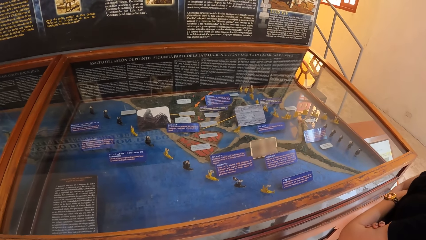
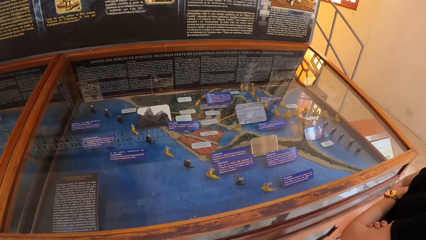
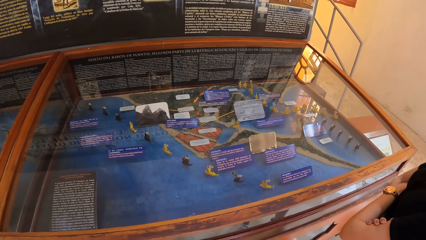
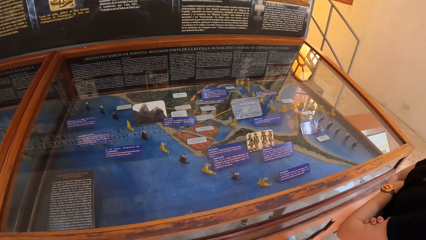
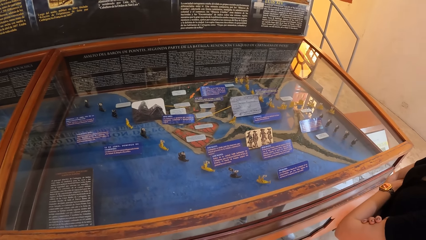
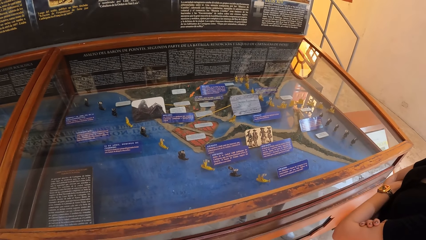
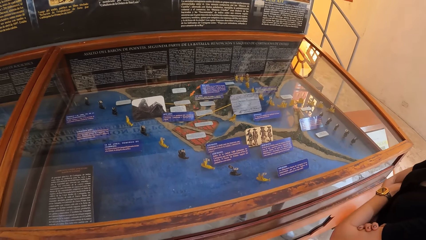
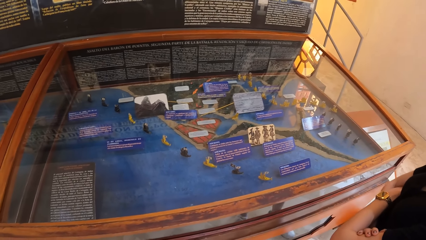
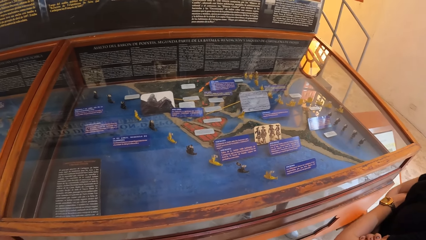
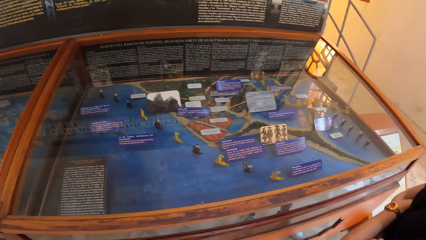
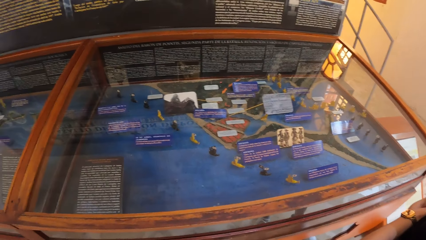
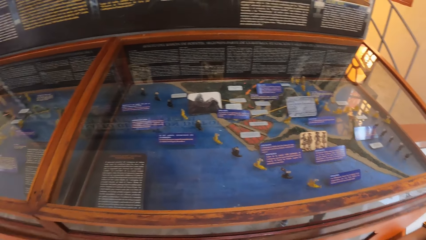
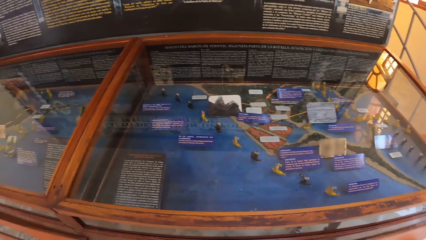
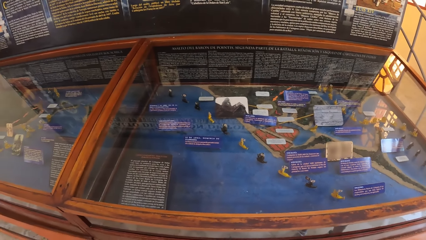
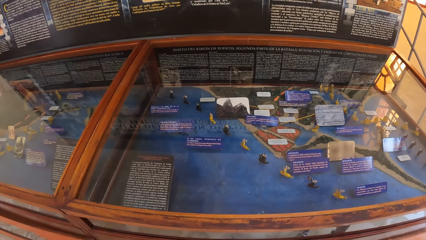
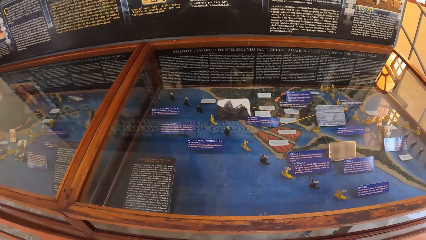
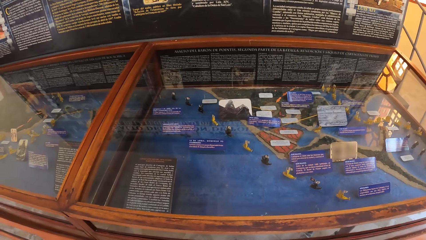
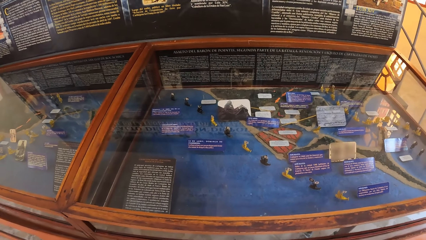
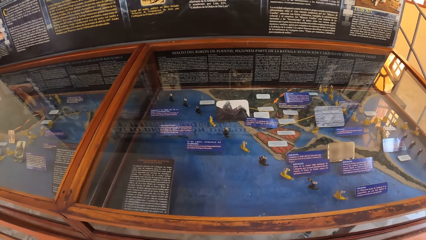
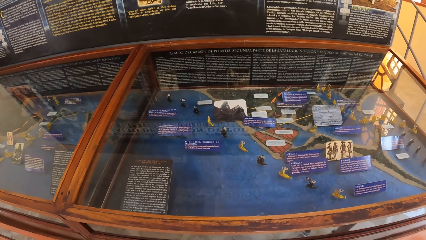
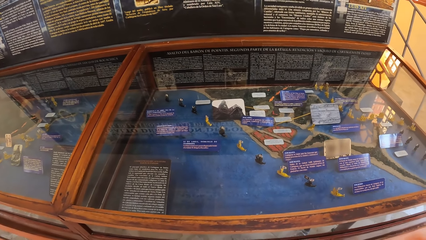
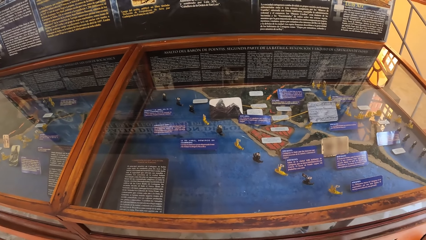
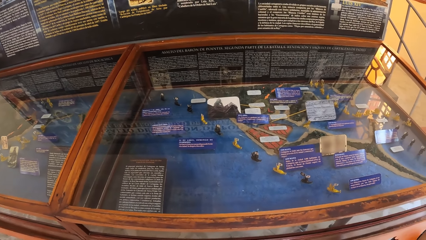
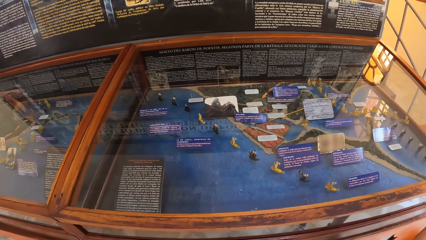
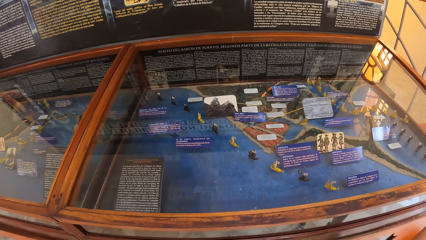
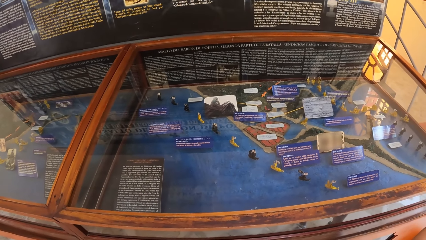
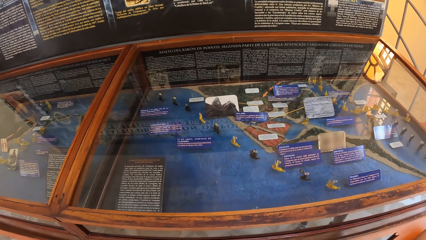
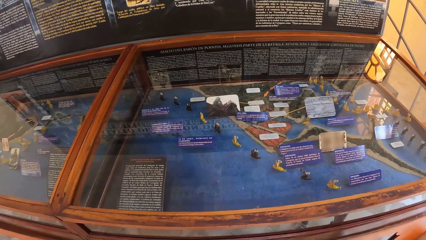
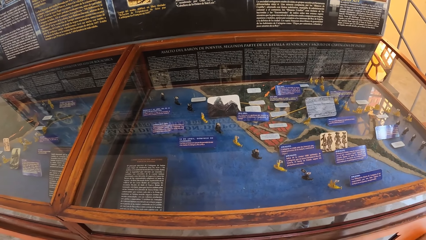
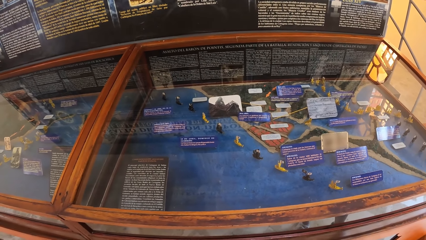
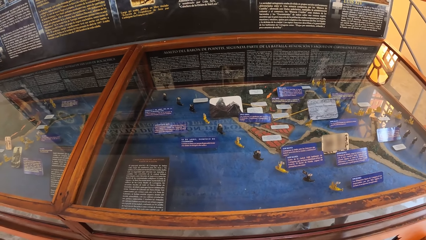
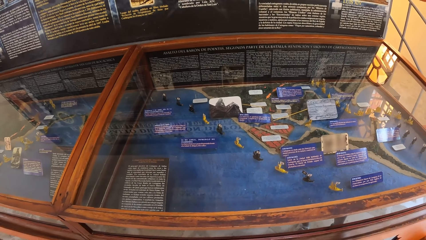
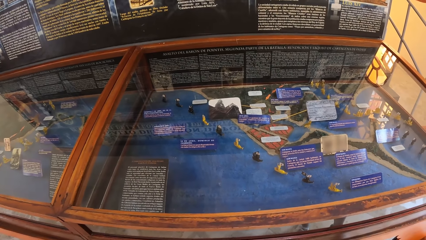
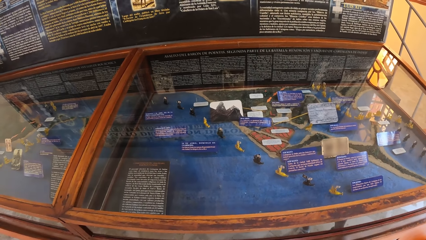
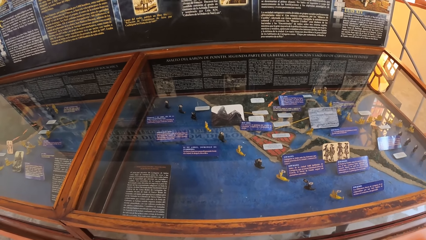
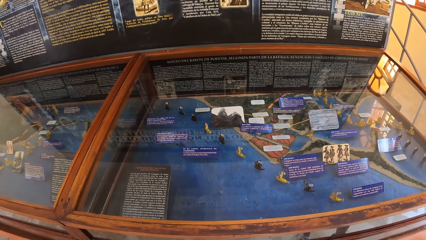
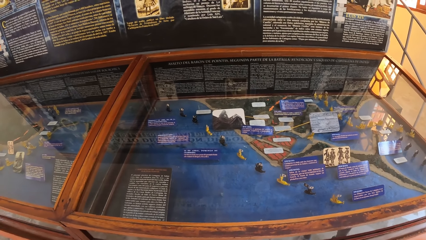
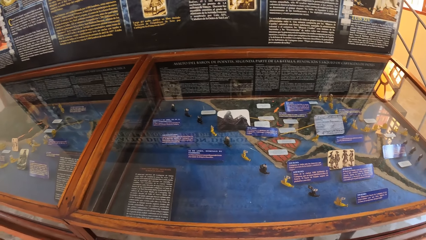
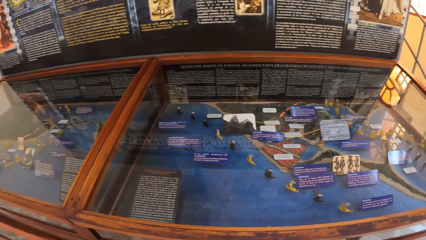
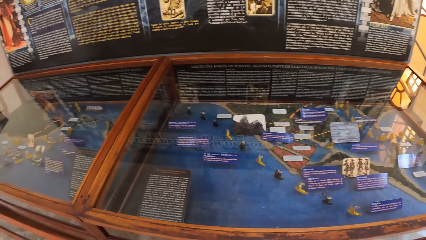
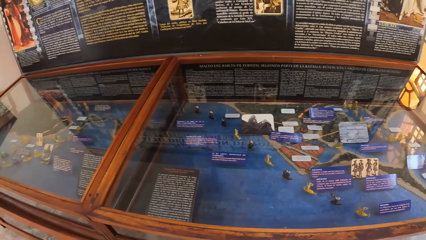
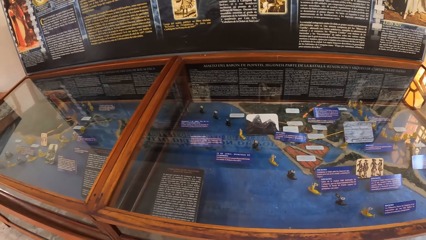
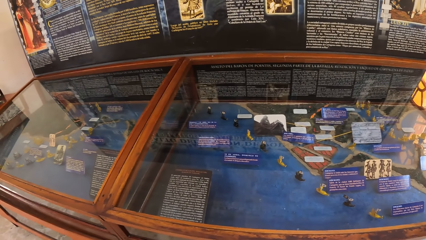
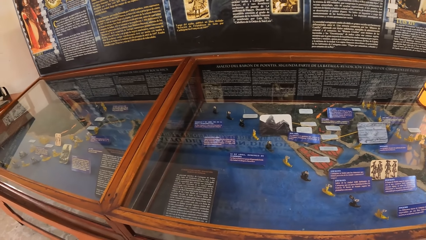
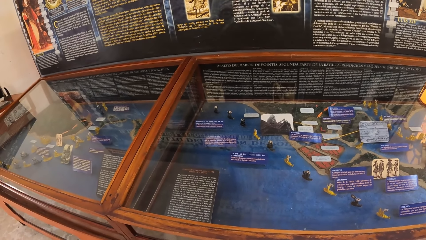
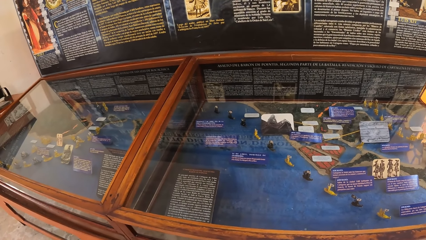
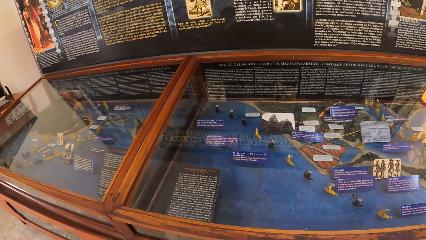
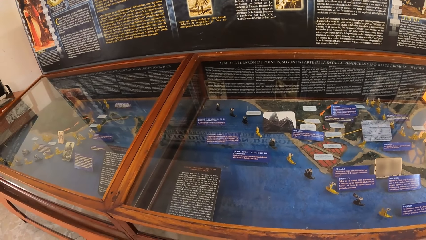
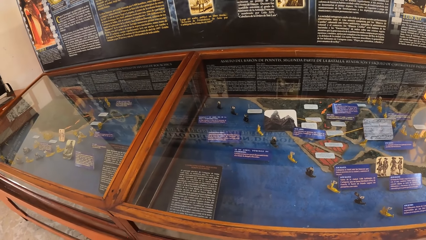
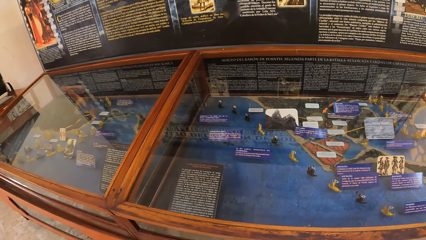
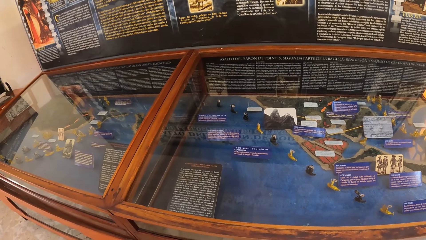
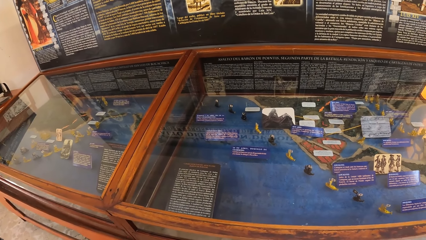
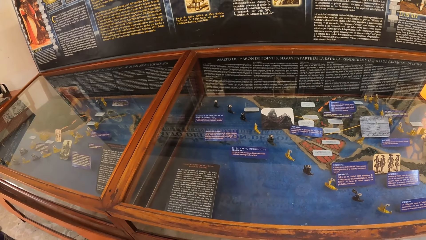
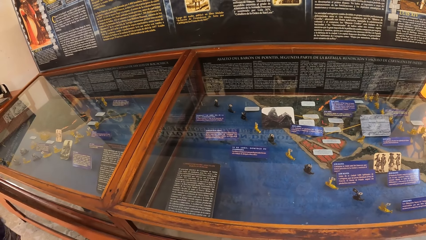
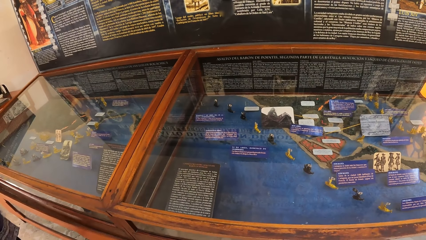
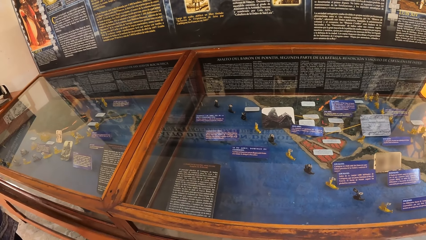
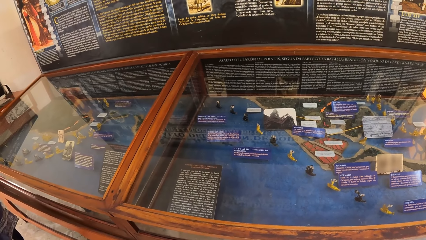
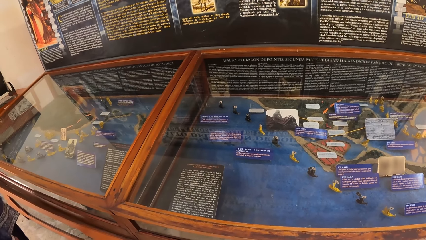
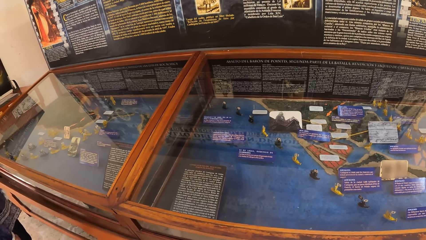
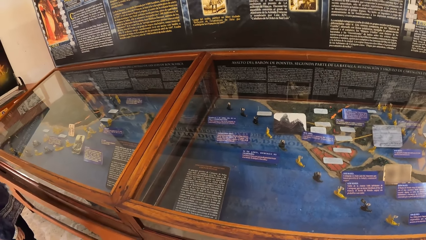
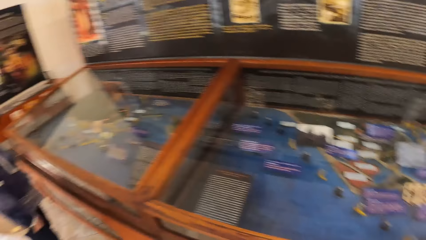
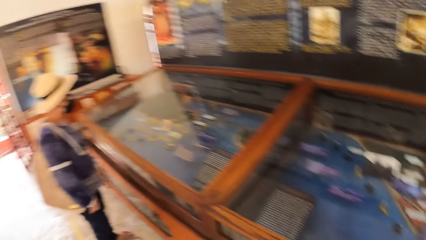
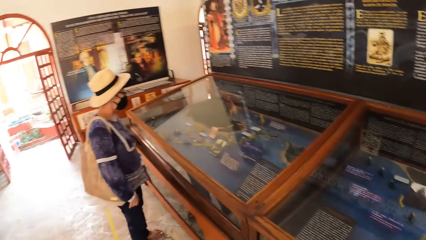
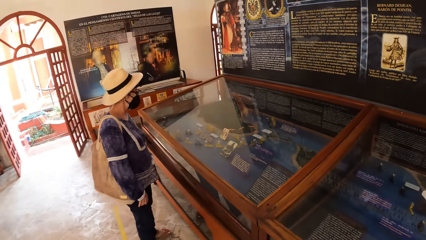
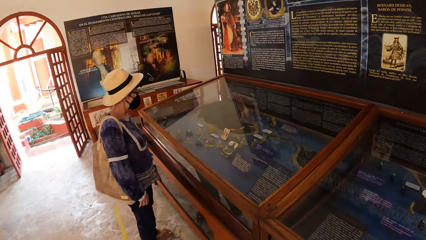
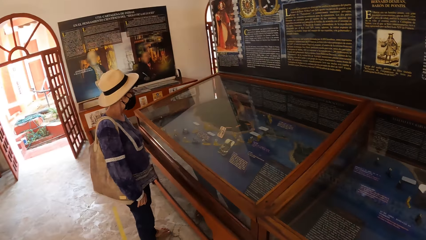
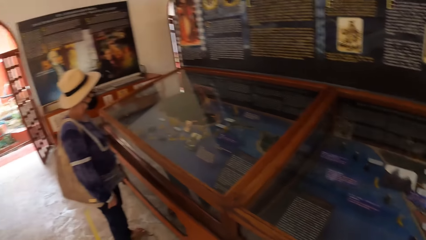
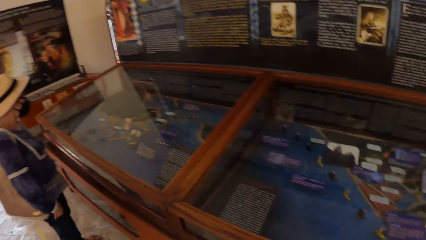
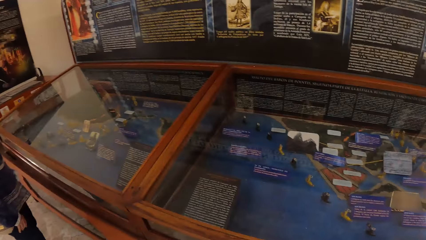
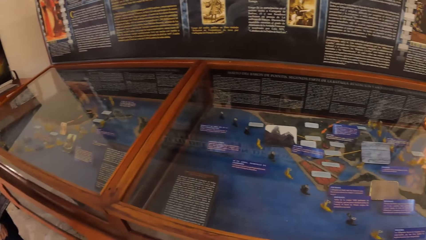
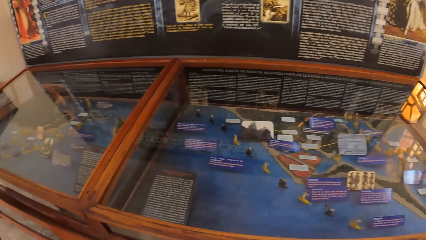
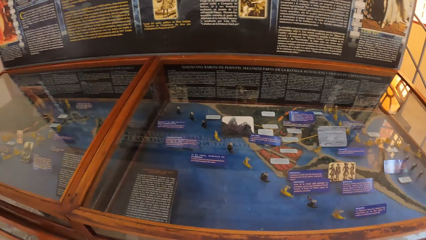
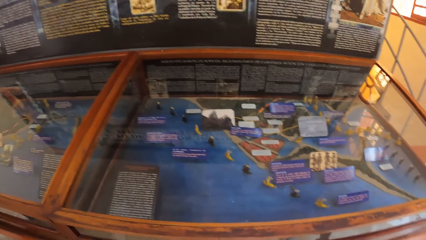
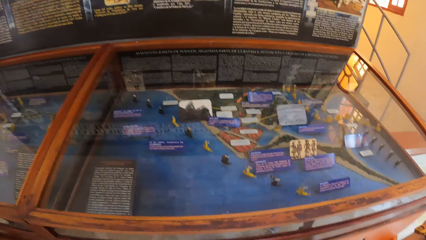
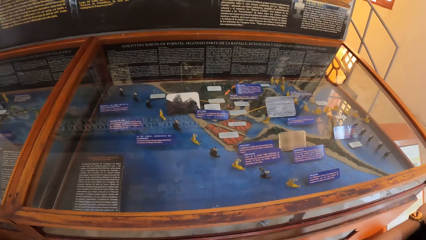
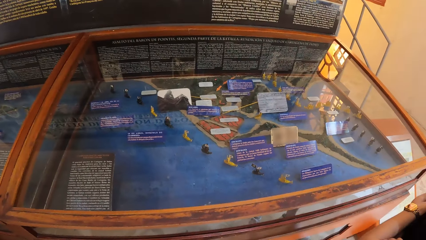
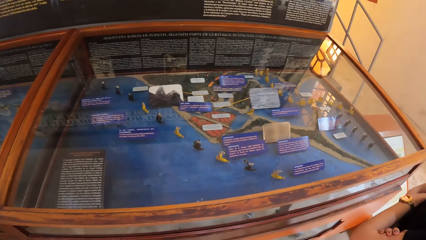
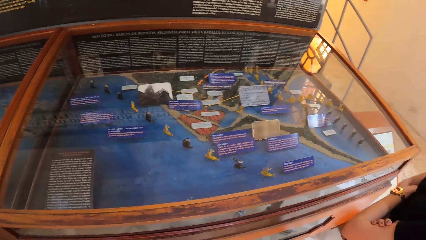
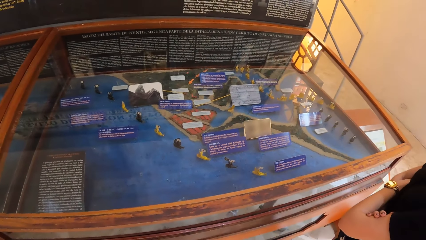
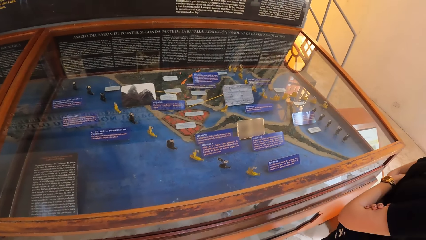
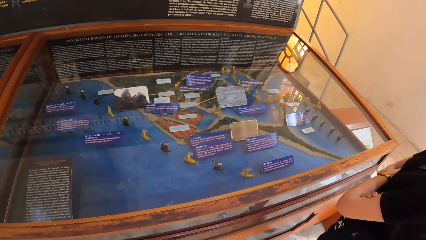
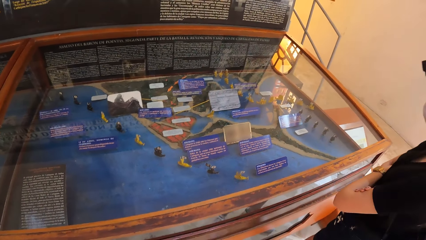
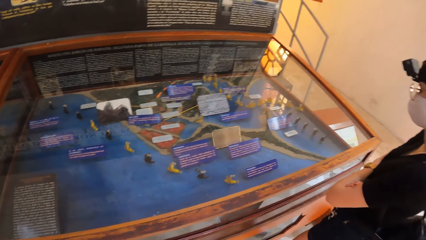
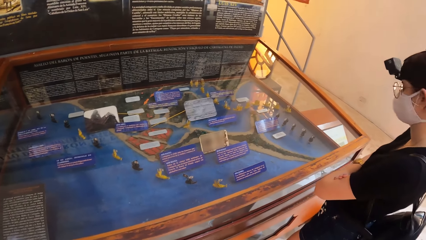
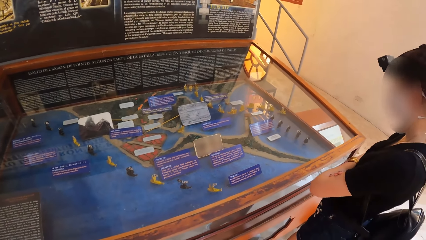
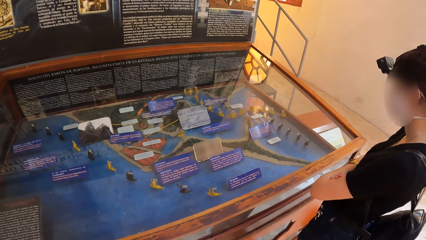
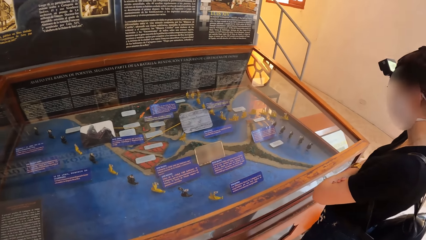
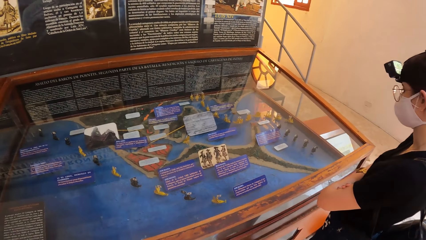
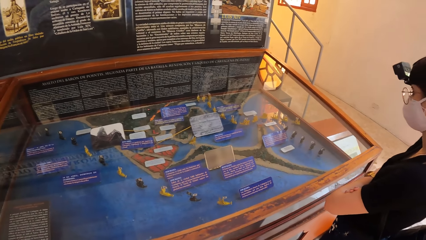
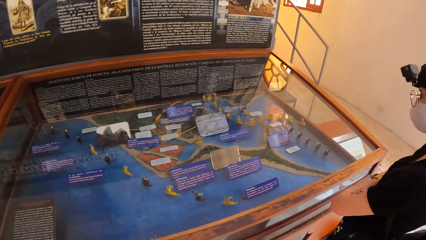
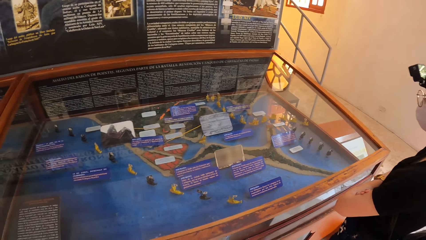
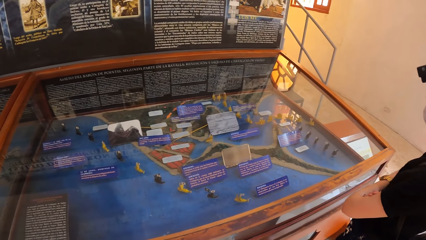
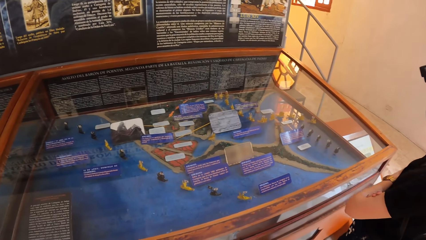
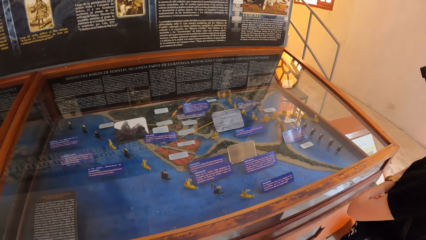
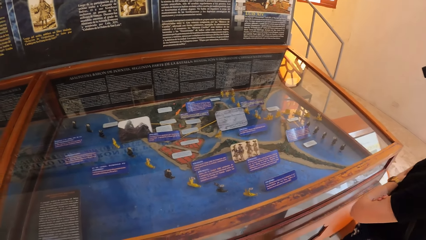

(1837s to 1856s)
The camera wearer looks at the drawings. They look round the room.
